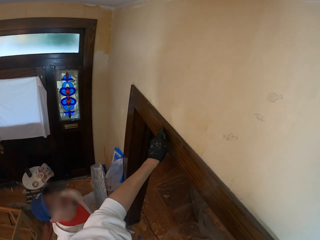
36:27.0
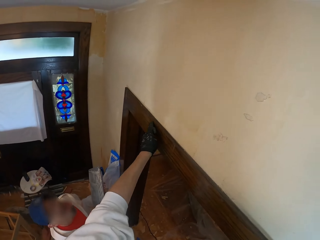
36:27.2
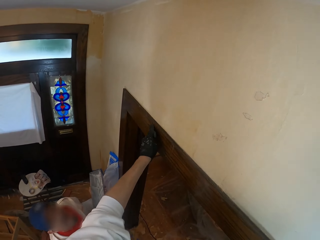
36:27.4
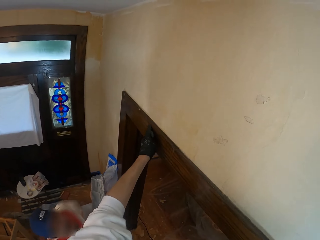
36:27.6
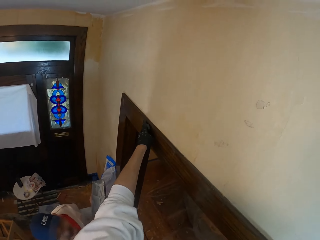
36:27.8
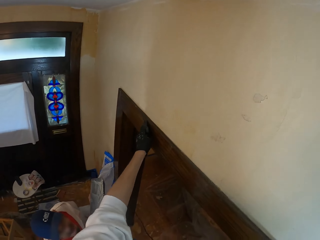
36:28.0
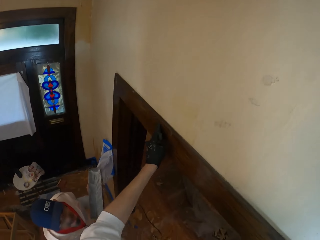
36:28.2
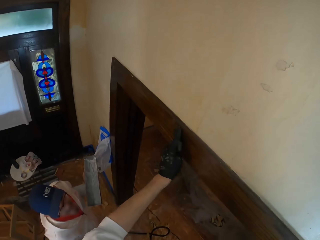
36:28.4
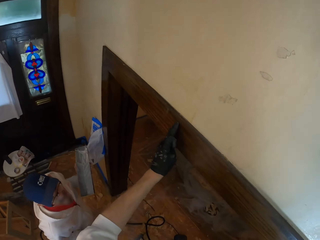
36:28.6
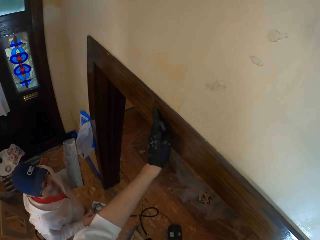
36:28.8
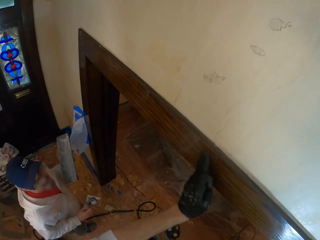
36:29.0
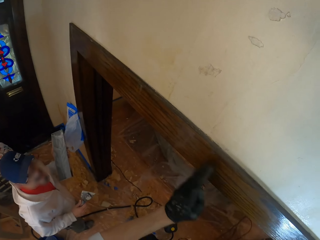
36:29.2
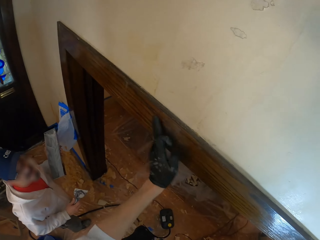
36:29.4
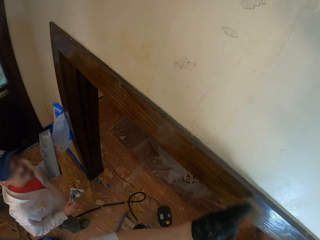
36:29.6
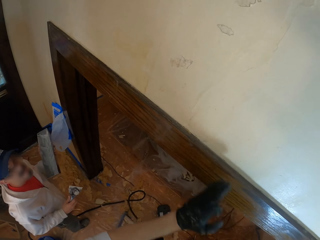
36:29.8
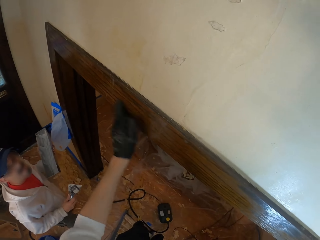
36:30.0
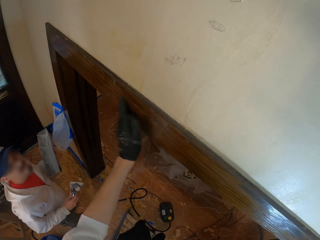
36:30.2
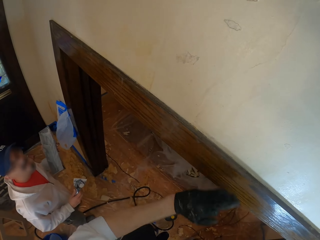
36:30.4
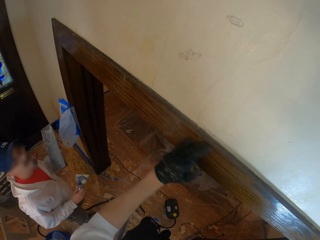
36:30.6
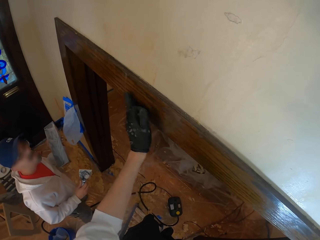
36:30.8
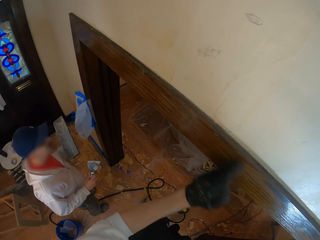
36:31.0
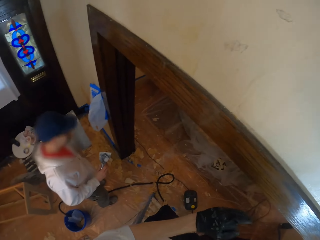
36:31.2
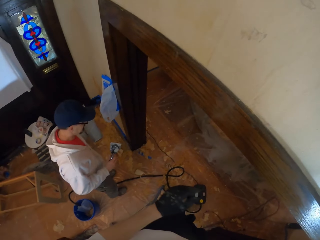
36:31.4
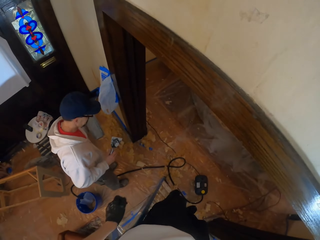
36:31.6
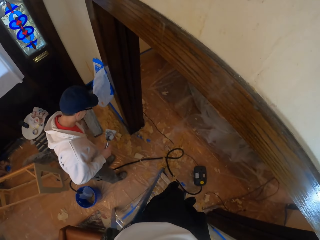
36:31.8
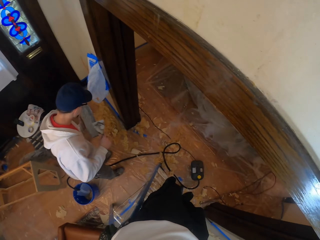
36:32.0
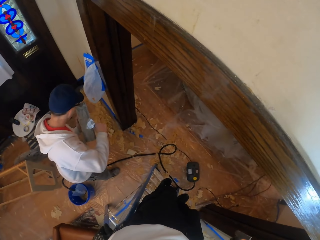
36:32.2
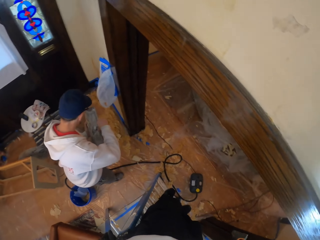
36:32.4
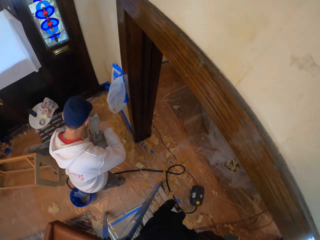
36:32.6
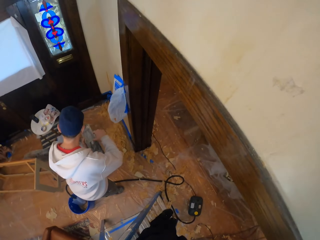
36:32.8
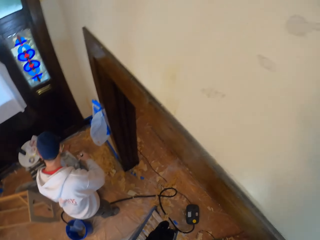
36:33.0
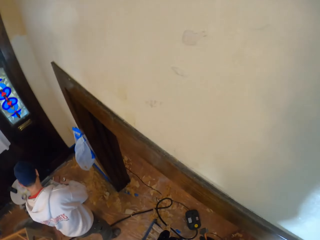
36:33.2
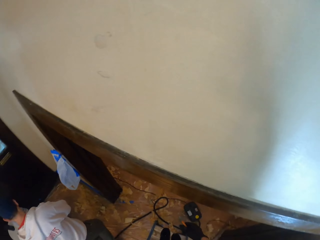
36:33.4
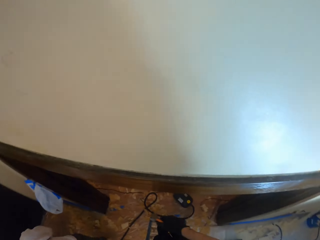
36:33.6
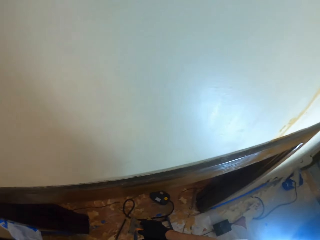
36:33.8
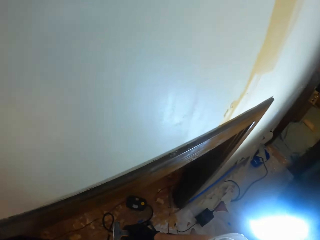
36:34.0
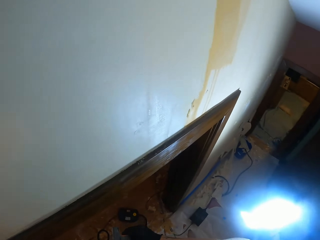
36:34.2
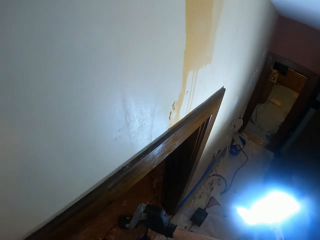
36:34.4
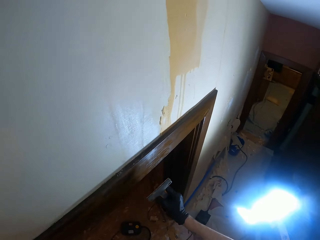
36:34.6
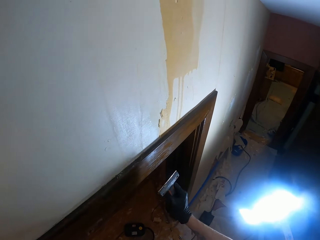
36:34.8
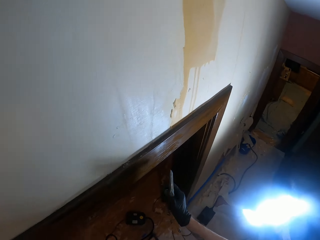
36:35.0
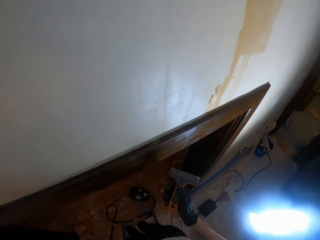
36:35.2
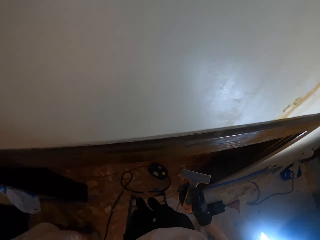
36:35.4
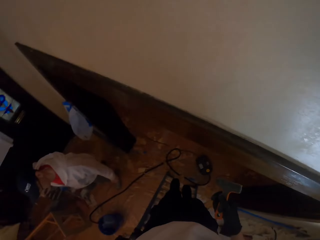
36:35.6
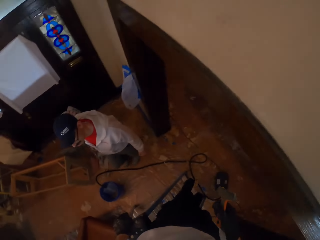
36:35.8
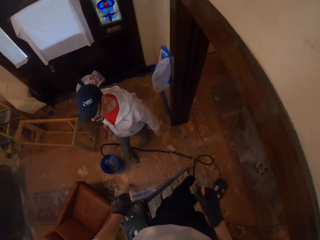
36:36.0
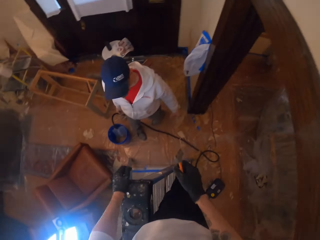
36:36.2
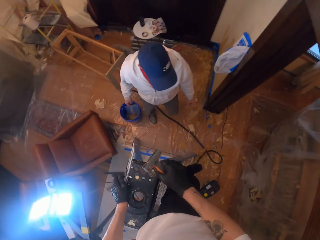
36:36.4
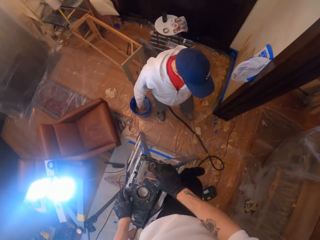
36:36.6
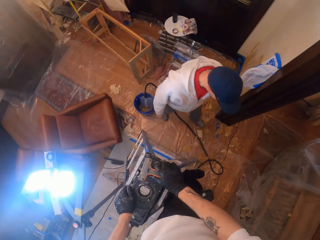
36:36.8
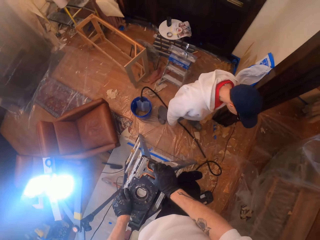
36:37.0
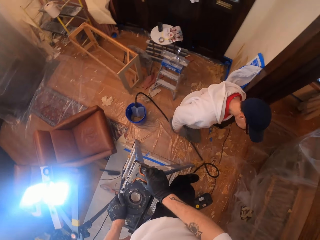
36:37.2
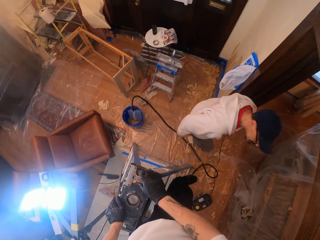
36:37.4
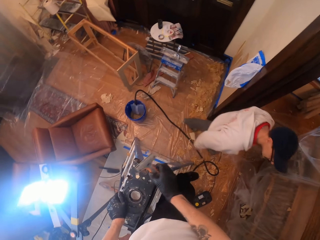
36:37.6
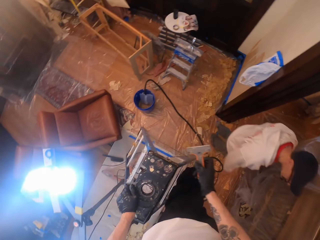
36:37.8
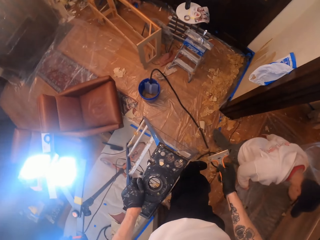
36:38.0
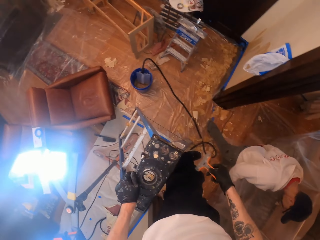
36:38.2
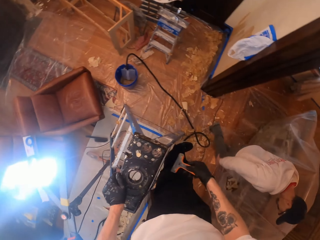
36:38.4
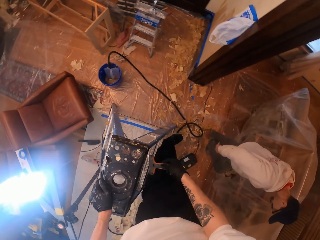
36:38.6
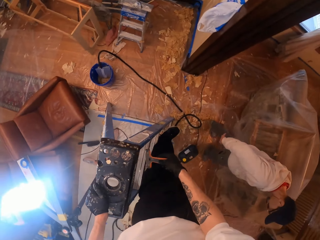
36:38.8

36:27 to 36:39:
The camera wearer touches the frame. They rub on the door frame. They look around the room.

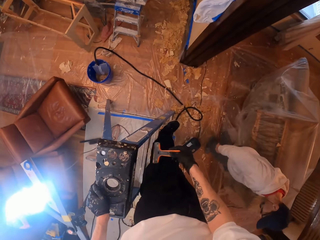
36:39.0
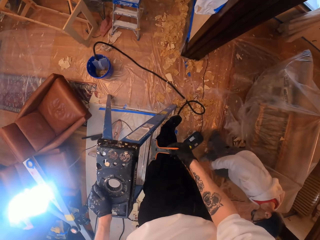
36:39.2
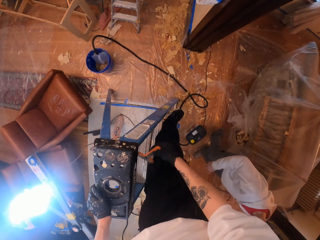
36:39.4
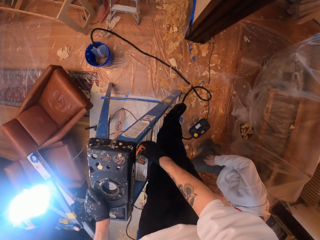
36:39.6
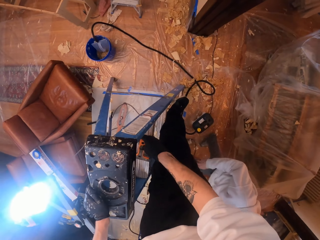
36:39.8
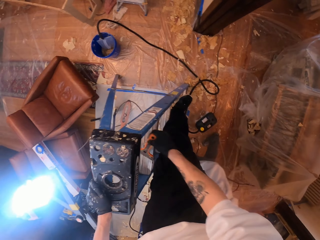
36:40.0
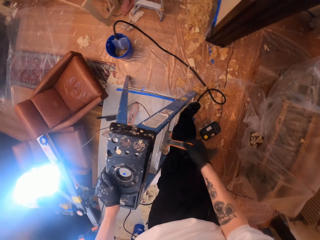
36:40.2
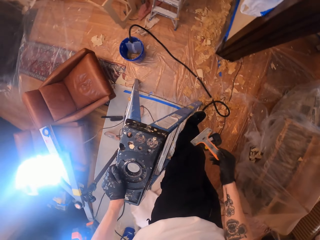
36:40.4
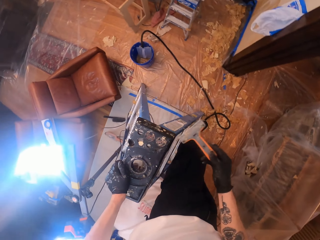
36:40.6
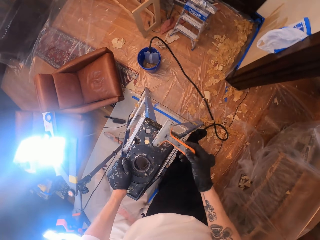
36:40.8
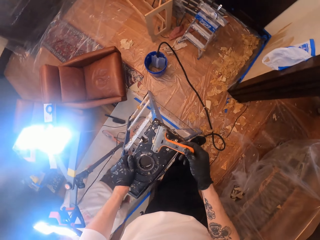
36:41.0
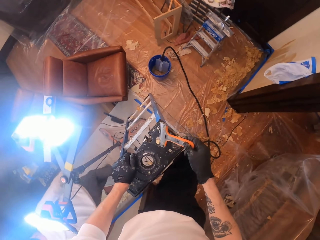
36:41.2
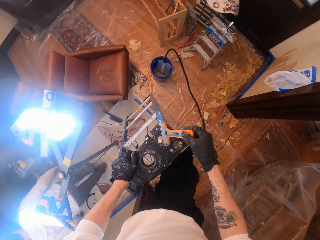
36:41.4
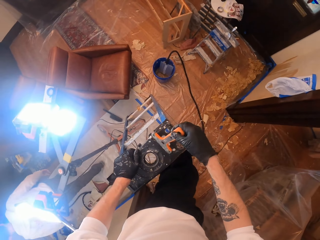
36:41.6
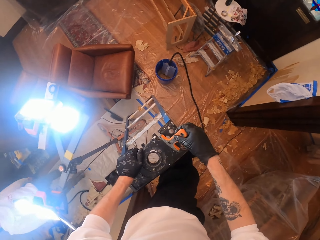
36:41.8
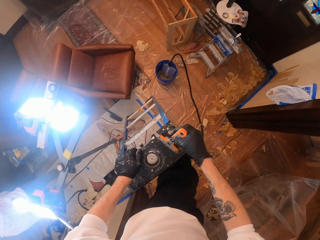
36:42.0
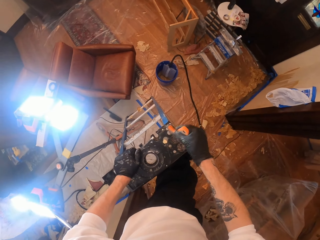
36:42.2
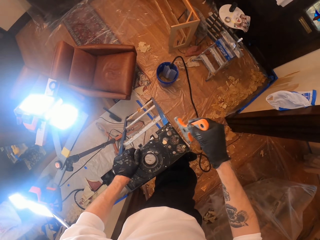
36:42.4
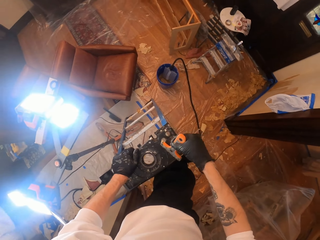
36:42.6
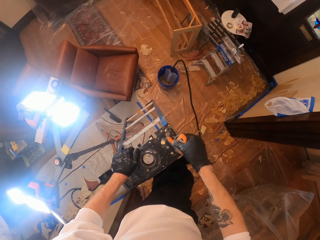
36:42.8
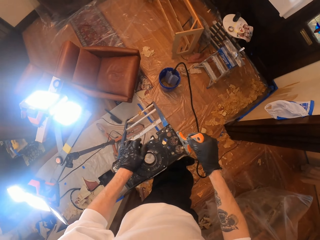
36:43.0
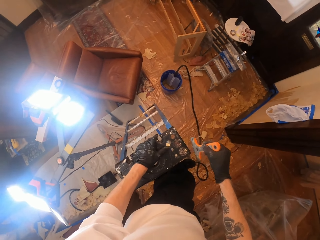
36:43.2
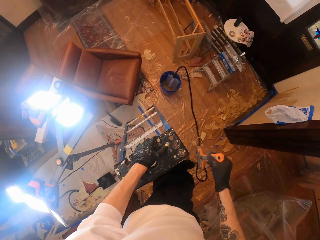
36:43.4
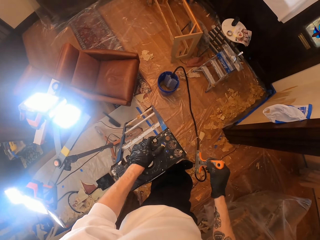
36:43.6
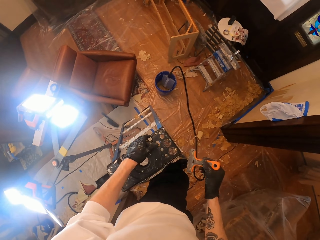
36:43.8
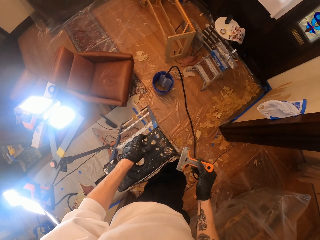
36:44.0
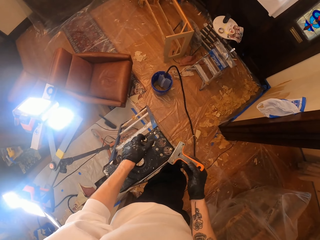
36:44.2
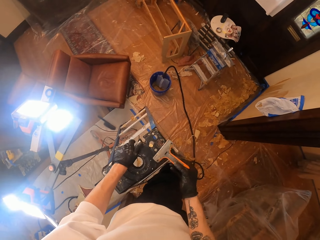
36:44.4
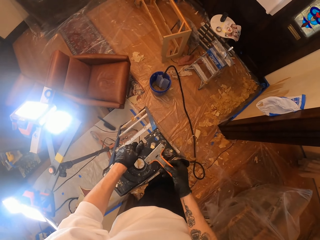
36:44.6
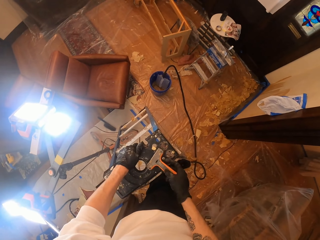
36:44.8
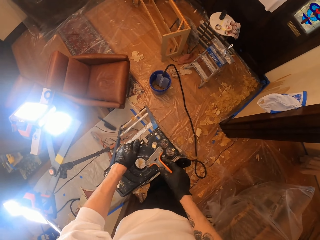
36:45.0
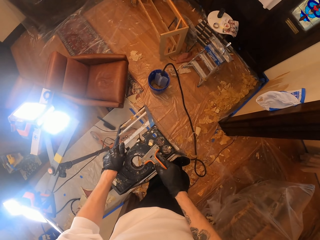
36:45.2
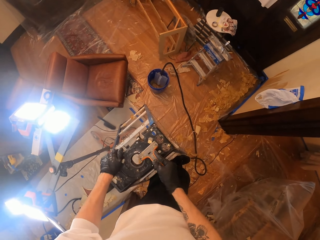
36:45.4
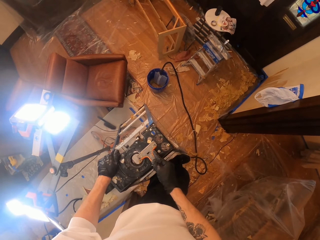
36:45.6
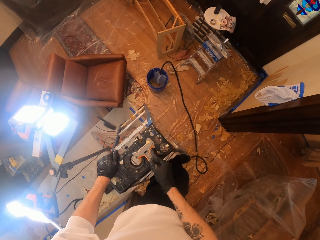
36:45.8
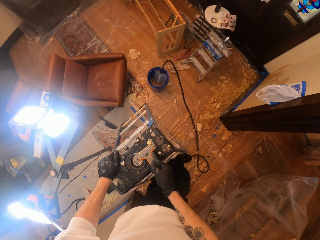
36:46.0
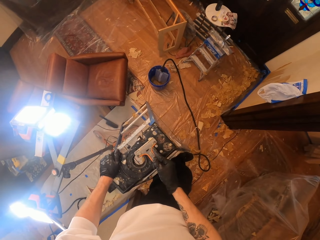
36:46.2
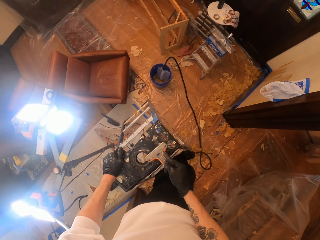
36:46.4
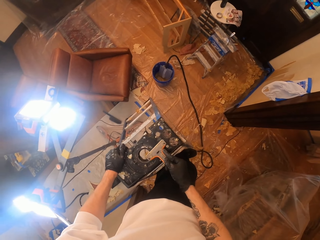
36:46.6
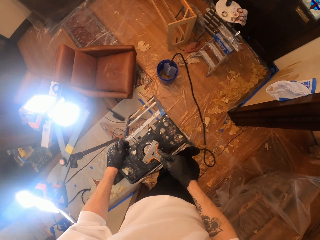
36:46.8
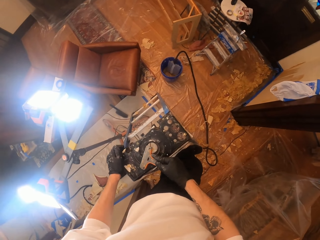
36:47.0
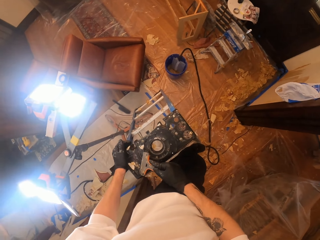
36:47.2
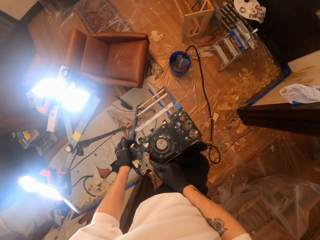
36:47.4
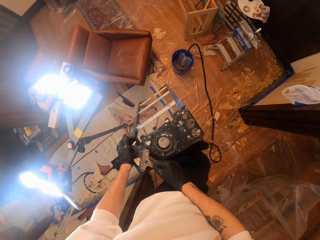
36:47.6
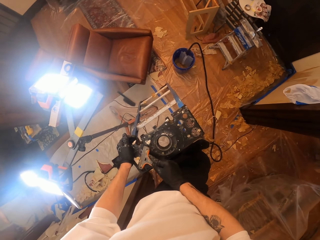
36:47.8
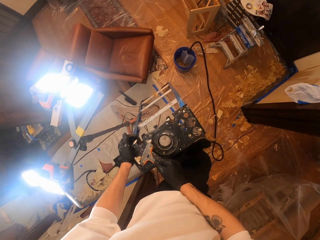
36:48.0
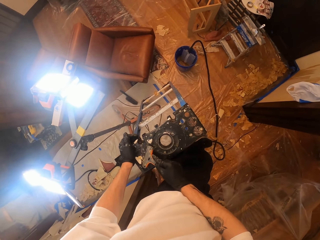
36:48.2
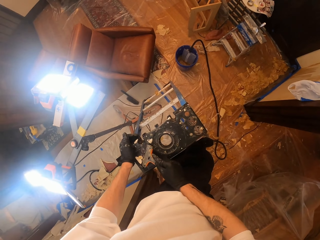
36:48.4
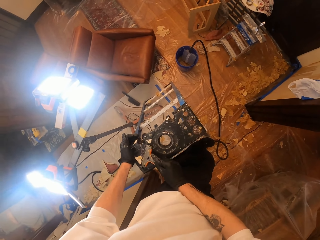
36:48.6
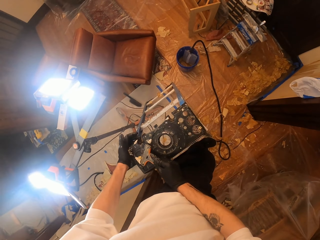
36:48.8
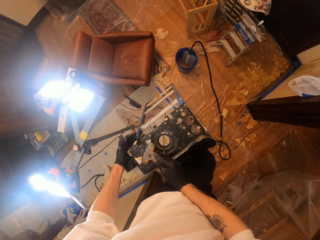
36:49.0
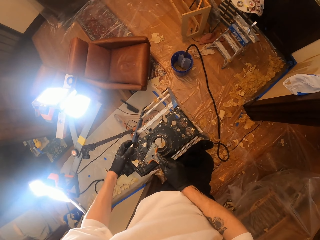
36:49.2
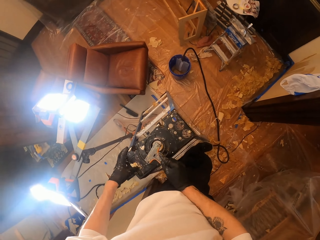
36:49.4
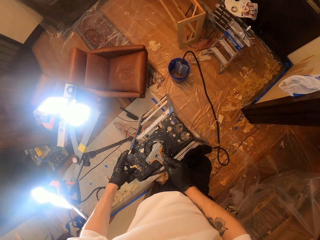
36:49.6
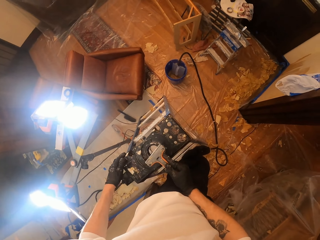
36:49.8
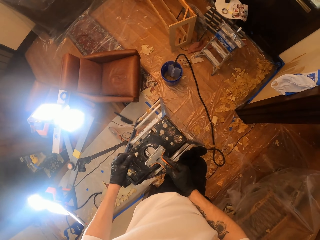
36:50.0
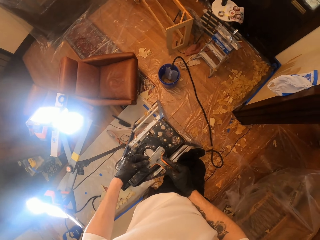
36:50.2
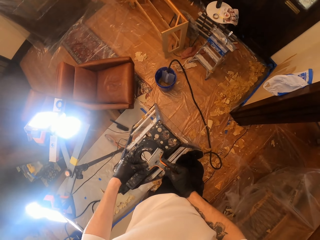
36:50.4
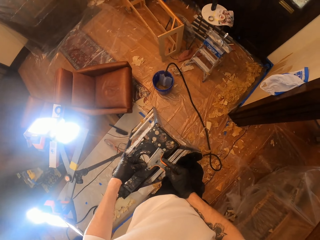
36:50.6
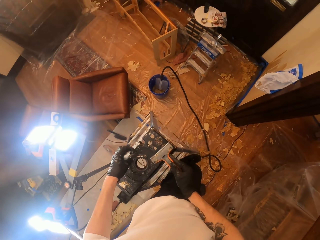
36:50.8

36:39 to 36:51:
The camera wearer scrapes off something on a ladder.
